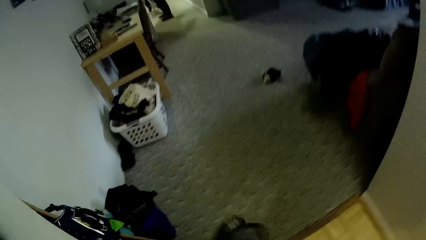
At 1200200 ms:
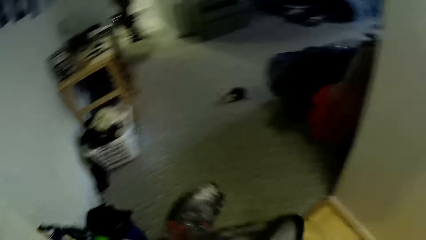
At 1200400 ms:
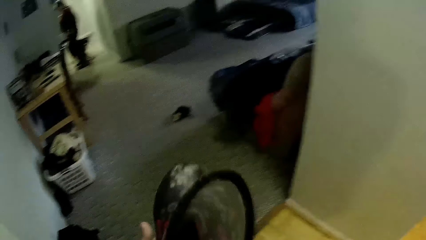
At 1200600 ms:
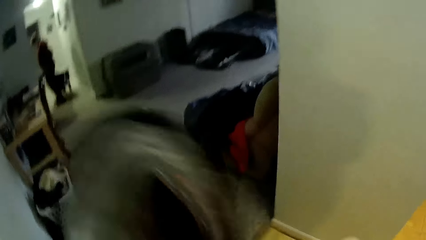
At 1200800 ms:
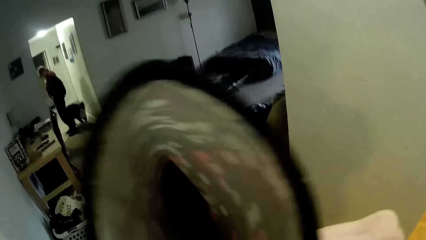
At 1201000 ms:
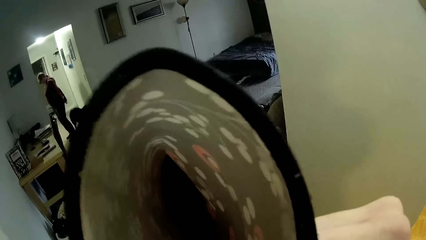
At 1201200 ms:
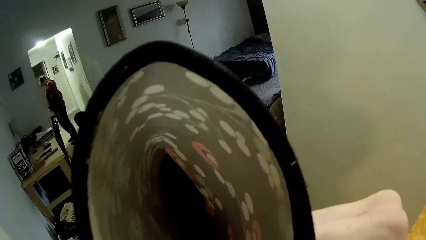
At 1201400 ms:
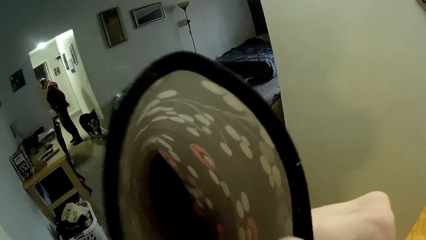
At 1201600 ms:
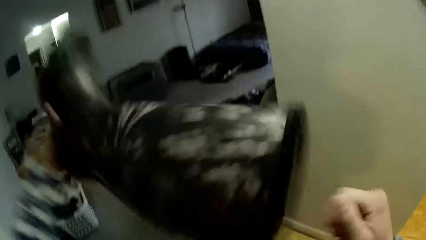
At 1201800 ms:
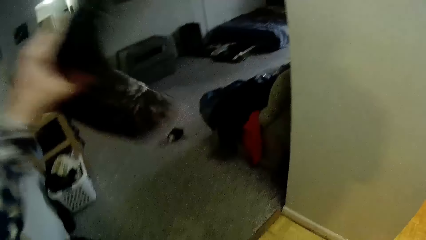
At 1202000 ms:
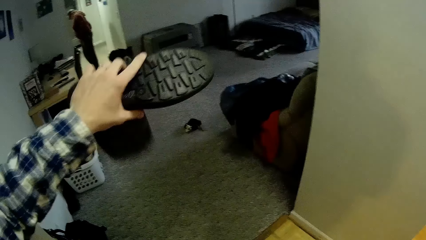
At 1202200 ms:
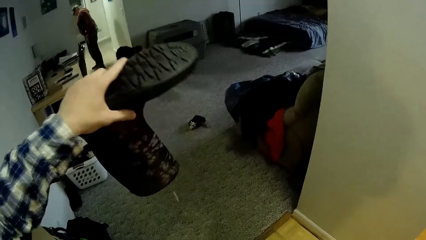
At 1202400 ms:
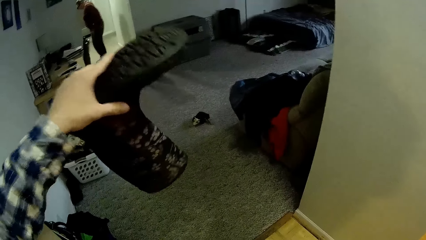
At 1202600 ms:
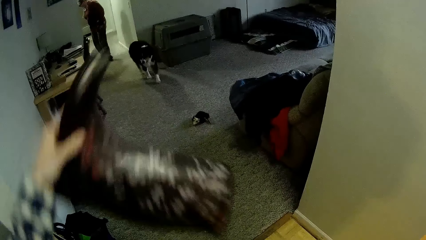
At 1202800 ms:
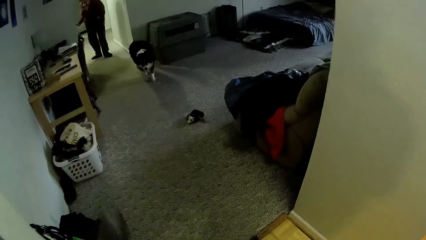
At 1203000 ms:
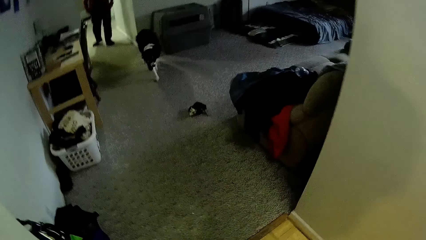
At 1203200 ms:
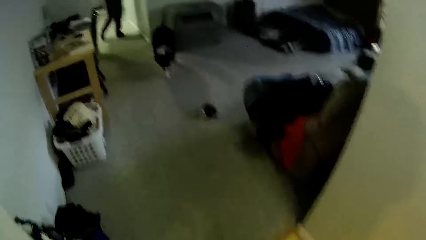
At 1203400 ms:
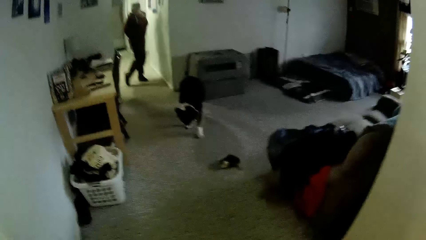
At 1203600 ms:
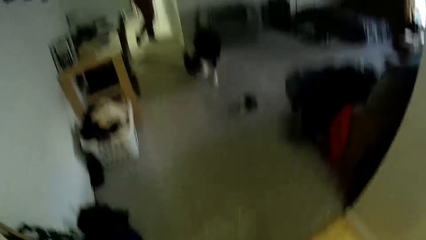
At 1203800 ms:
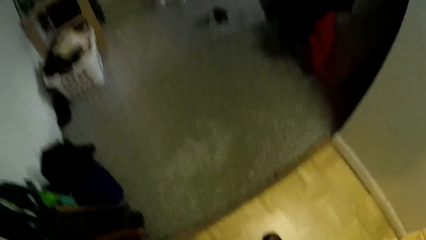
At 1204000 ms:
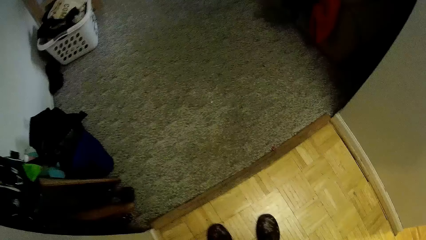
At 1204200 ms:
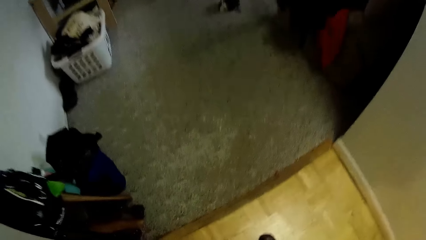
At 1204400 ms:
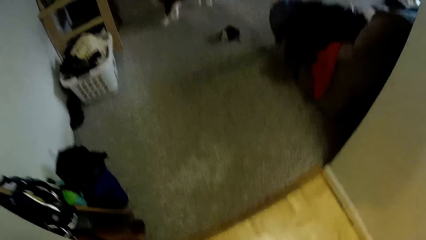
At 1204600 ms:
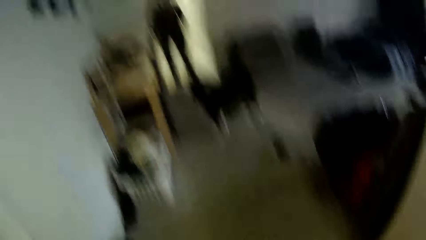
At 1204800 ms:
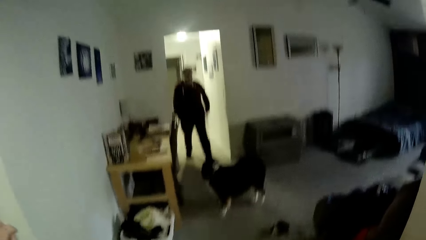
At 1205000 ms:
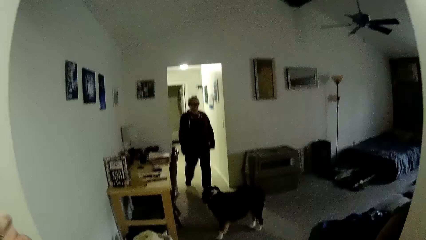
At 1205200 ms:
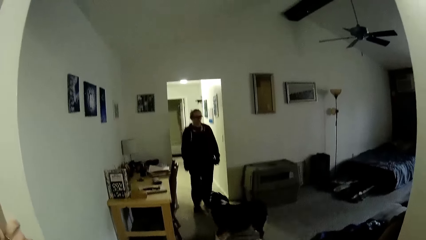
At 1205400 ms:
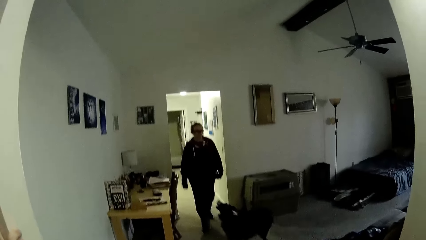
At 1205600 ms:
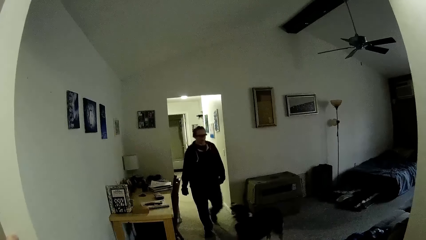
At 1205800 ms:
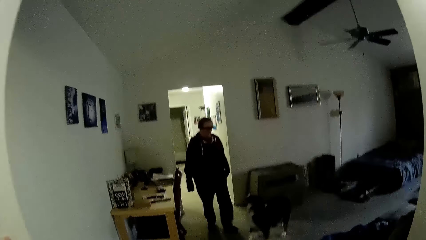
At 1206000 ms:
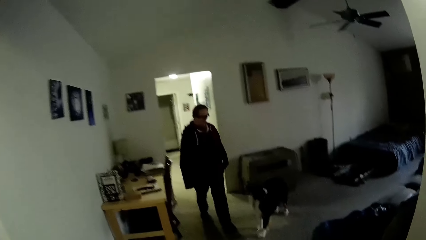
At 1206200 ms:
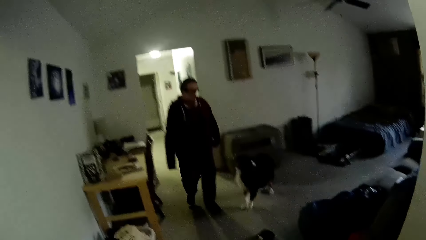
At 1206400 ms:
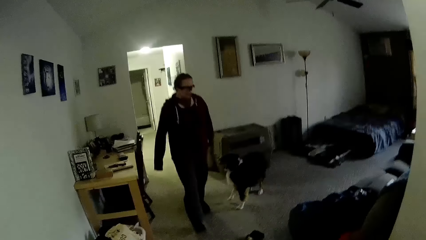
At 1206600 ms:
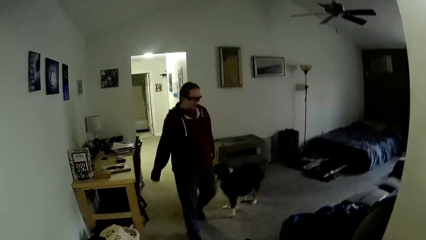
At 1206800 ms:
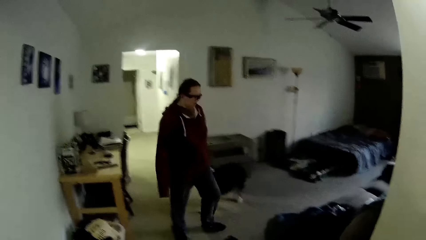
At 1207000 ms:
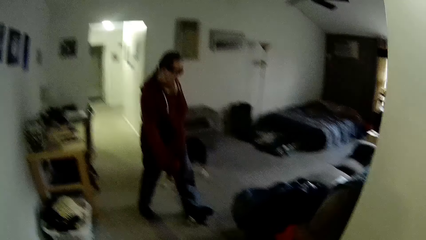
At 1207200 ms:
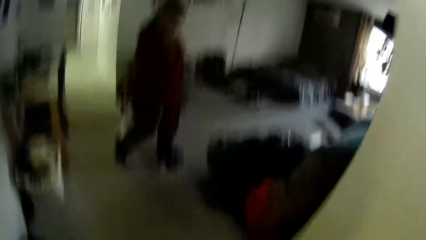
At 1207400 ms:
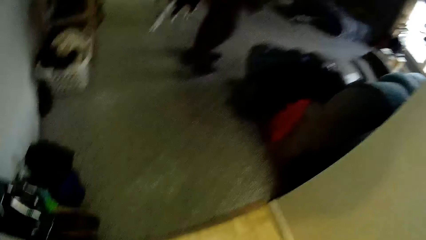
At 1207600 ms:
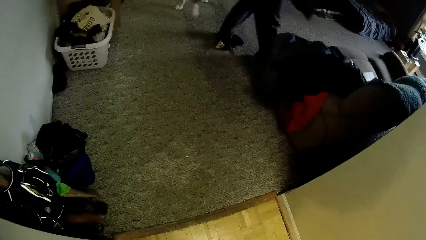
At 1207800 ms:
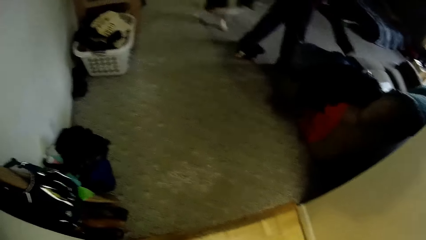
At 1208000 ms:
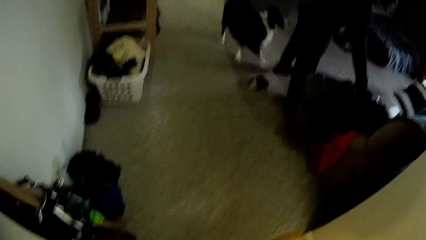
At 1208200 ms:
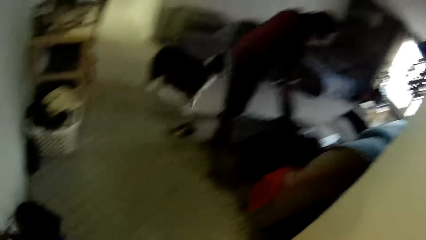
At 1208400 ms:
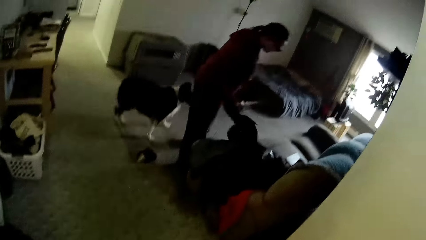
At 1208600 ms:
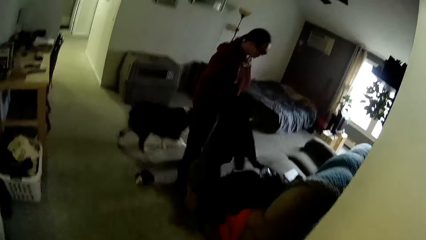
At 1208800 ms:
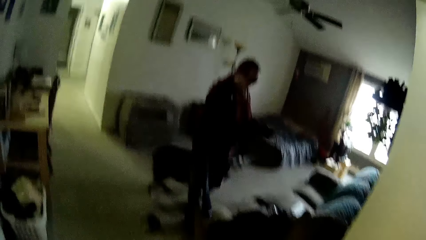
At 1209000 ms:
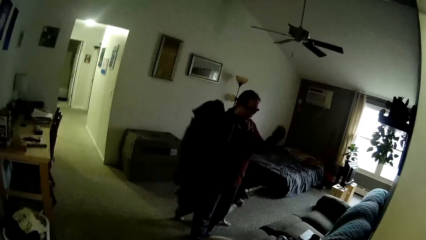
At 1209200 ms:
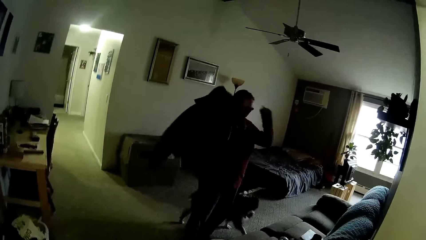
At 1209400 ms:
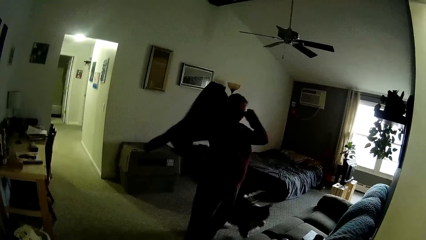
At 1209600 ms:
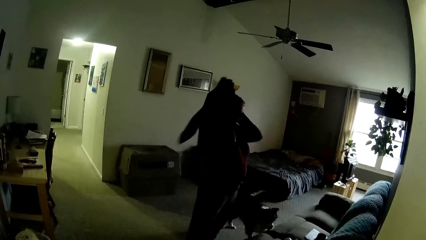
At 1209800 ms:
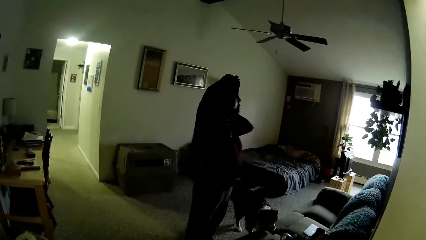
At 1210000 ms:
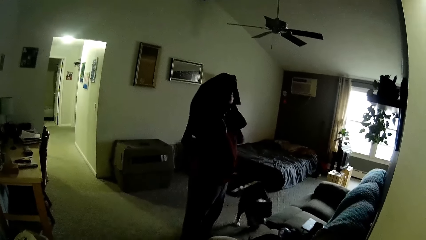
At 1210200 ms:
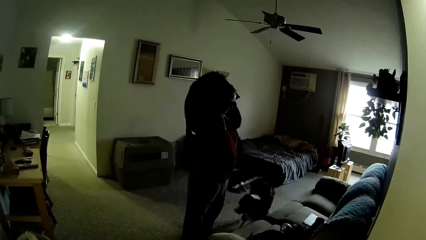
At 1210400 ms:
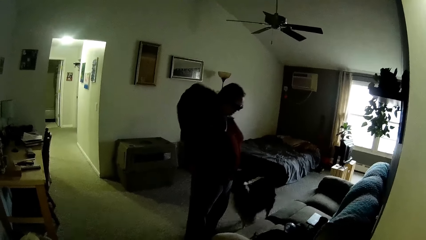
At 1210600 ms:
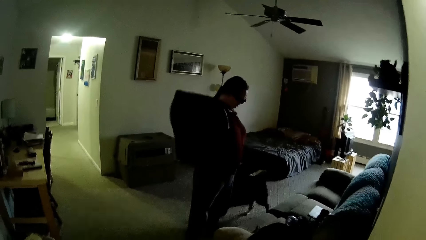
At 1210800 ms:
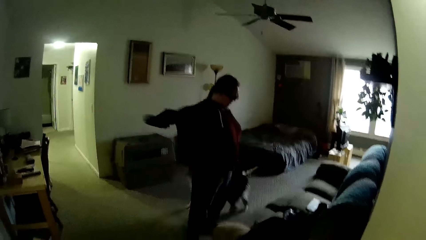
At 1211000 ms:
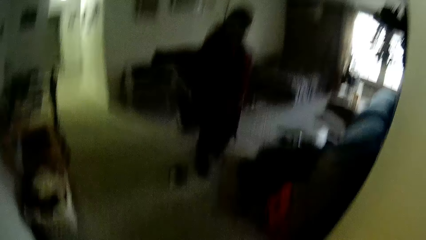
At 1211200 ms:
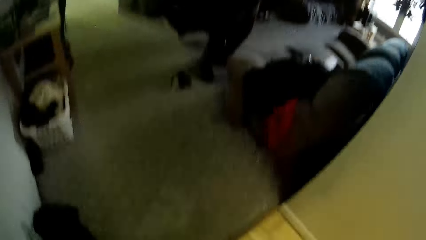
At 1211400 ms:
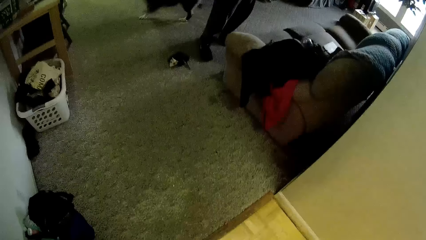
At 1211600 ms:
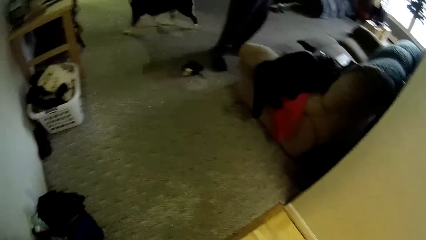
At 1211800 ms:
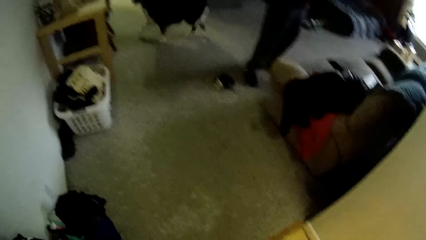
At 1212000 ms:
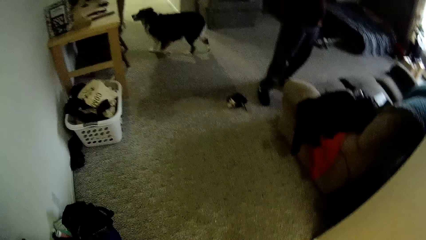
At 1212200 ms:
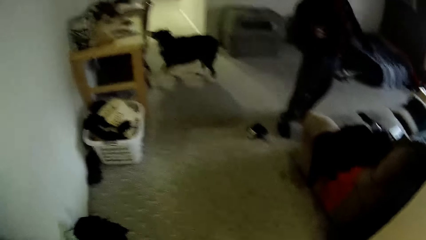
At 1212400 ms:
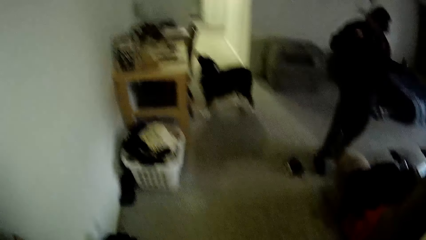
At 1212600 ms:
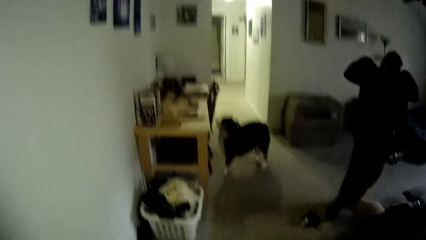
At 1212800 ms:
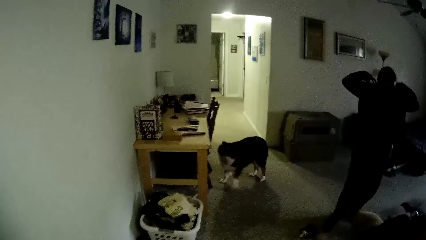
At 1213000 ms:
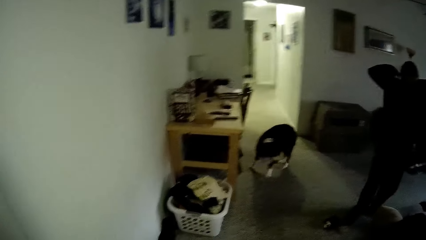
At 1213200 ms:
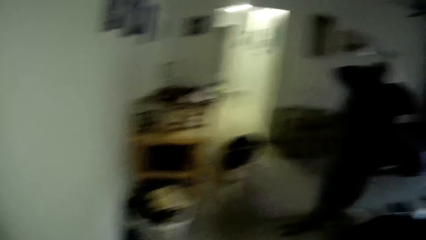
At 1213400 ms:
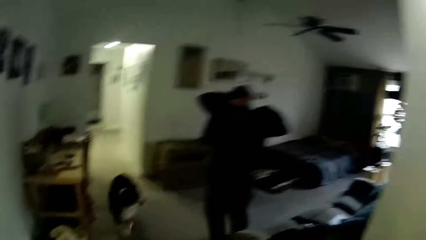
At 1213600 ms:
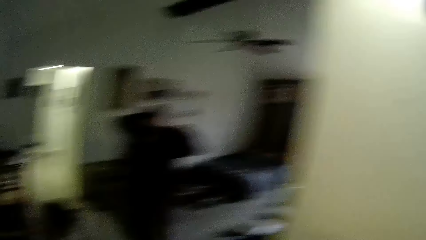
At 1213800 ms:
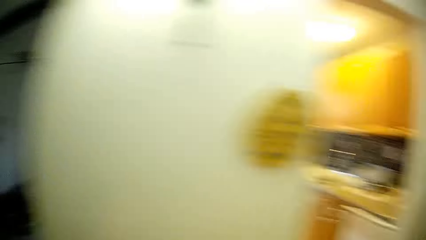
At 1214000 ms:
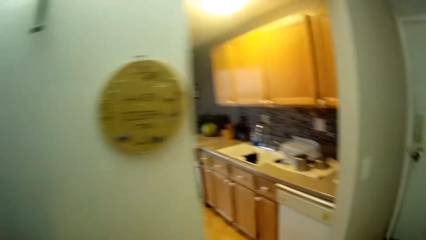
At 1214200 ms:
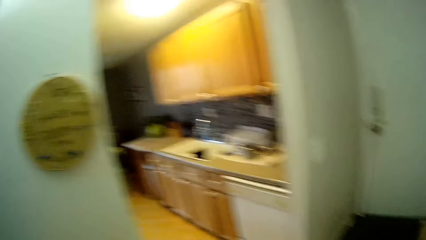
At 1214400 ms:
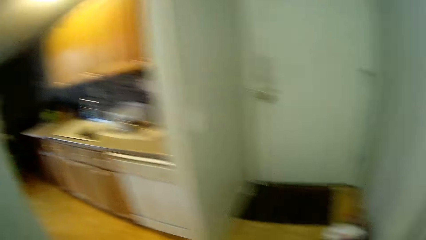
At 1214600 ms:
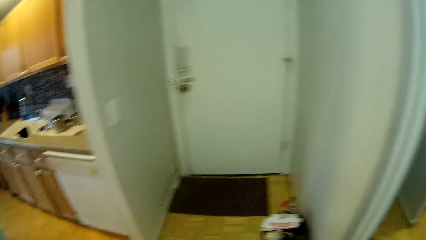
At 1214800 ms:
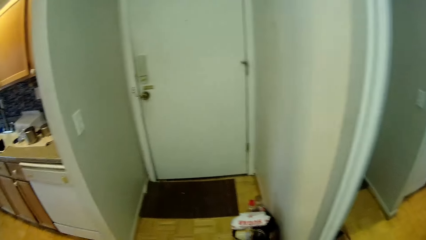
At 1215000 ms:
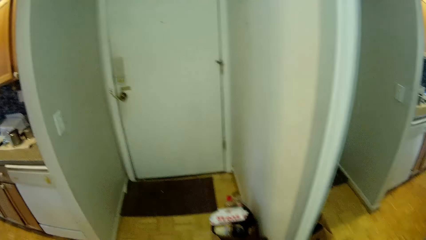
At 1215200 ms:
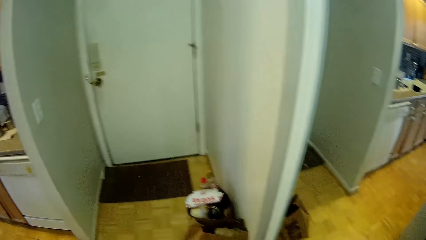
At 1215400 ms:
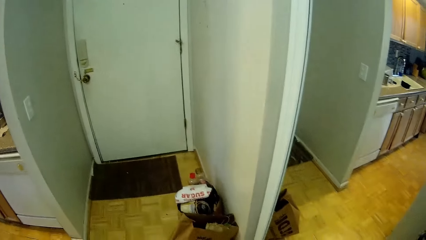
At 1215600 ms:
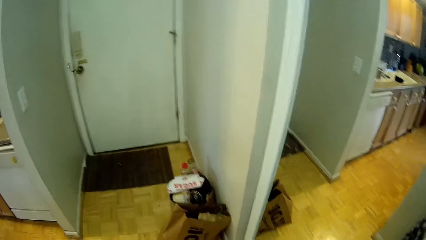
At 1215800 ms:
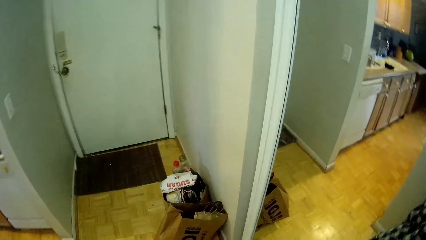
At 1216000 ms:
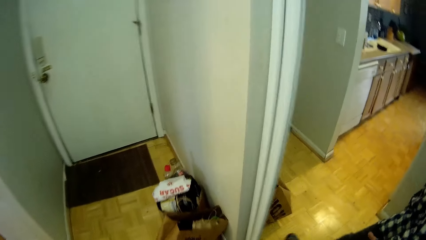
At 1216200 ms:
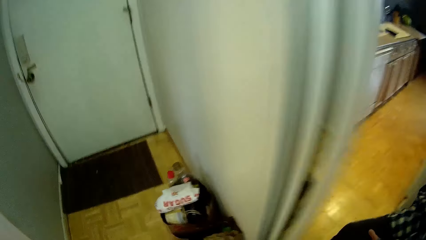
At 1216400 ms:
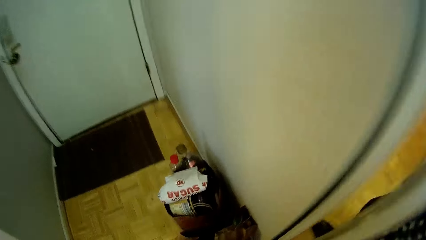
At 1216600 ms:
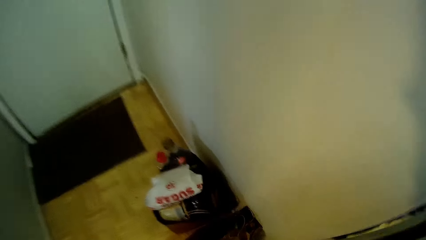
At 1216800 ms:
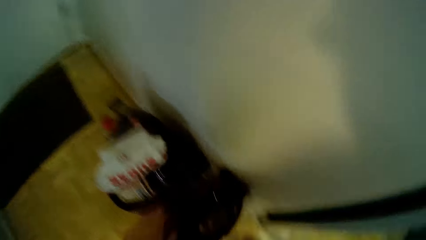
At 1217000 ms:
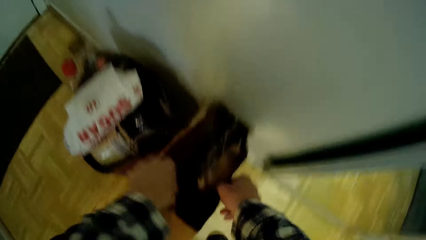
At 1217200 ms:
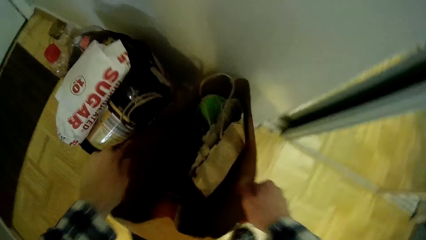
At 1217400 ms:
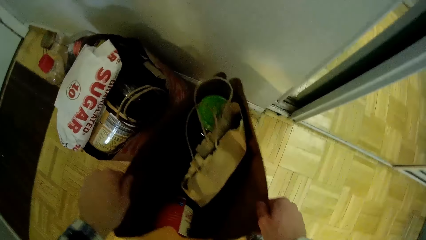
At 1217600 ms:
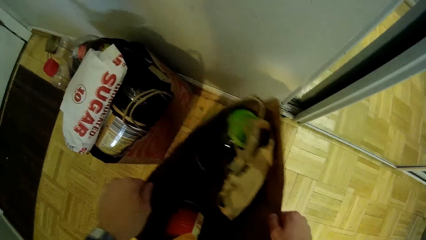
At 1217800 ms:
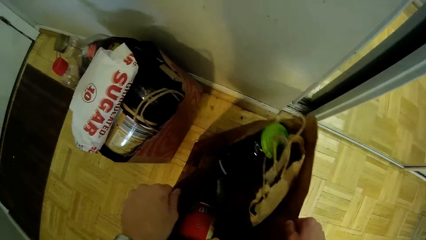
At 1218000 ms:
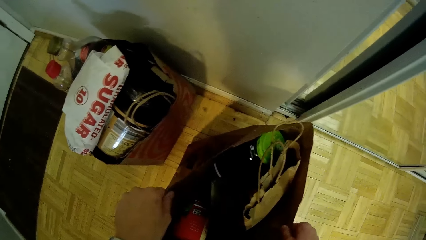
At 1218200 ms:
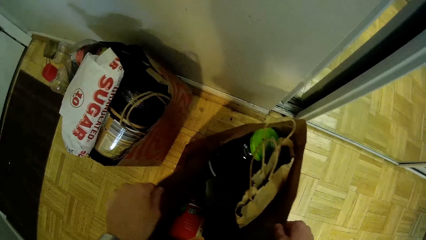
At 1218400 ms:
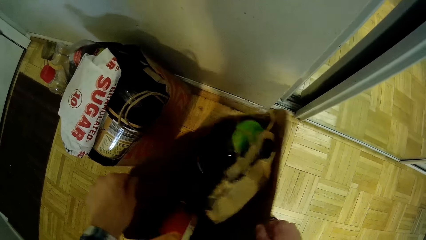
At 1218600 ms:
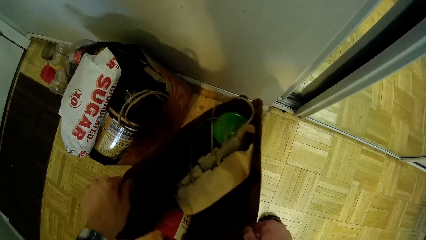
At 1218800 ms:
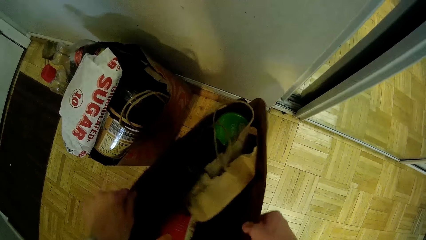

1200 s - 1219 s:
The camera wearer checks a rain boot or gumboot in both hands. The dog walks into the room through the corridor. The camera wearer removes his right hand from the rain boot. He shakes the rain boot with his left hand. He turns the gumboot. He puts down the gumboot. The woman walks into the room through the corridor. The camera wearer looks at the woman. The woman picks up a jacket from the couch with her right hand. The woman speaks to the camera wearer. The woman wears the jacket from the chair with her right hand. The camera wearer looks at the dog. He looks around. He picks up a pack of dirt from the floor with both hands.
